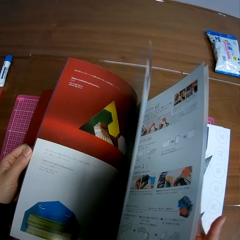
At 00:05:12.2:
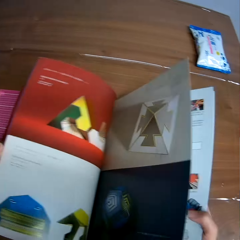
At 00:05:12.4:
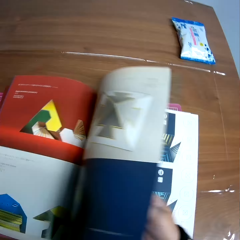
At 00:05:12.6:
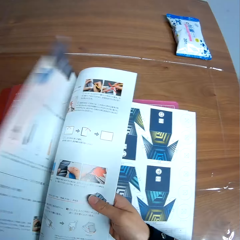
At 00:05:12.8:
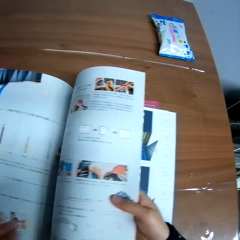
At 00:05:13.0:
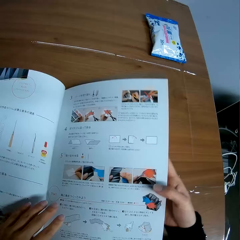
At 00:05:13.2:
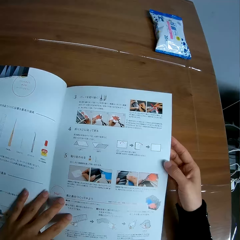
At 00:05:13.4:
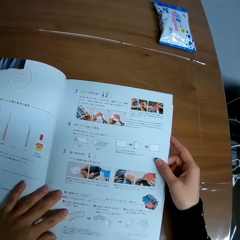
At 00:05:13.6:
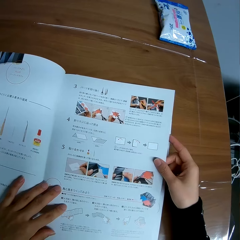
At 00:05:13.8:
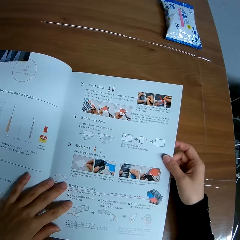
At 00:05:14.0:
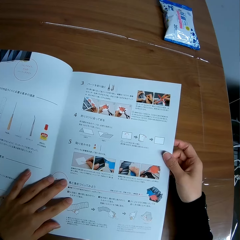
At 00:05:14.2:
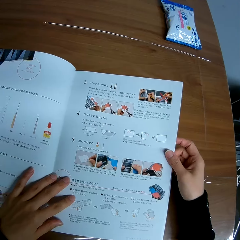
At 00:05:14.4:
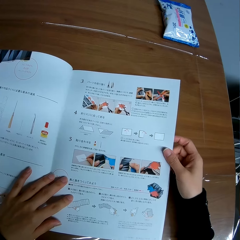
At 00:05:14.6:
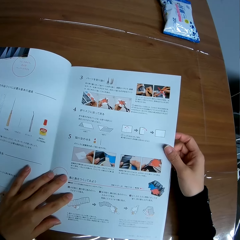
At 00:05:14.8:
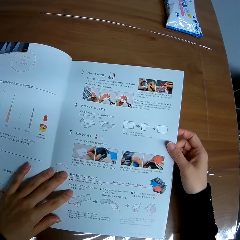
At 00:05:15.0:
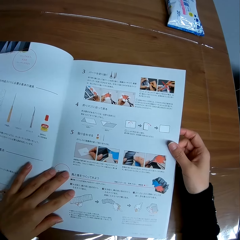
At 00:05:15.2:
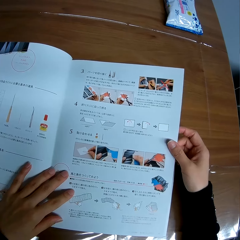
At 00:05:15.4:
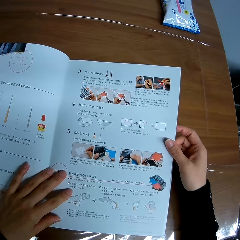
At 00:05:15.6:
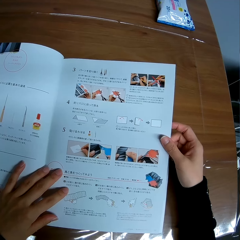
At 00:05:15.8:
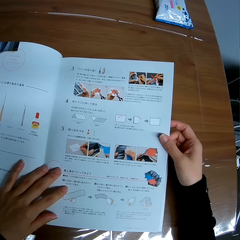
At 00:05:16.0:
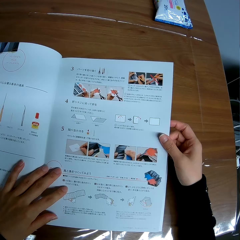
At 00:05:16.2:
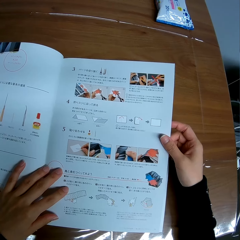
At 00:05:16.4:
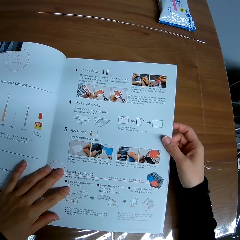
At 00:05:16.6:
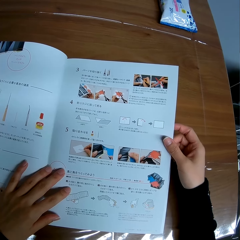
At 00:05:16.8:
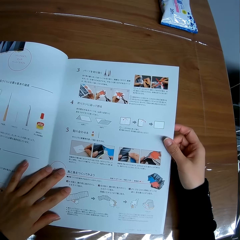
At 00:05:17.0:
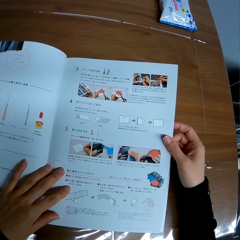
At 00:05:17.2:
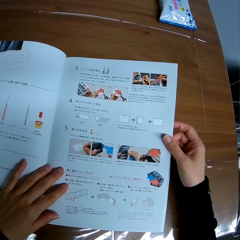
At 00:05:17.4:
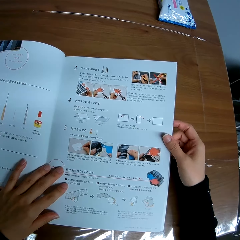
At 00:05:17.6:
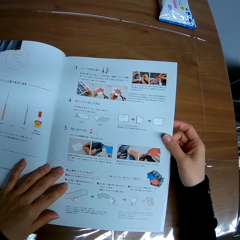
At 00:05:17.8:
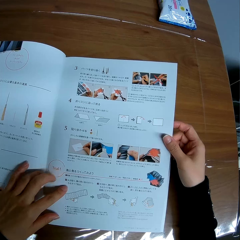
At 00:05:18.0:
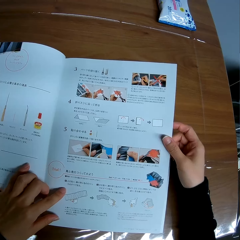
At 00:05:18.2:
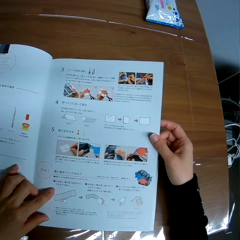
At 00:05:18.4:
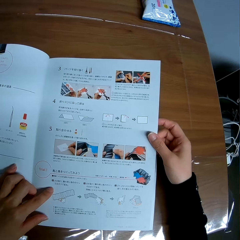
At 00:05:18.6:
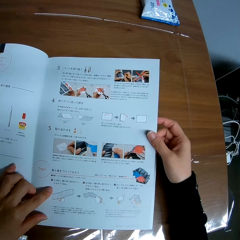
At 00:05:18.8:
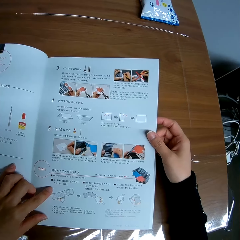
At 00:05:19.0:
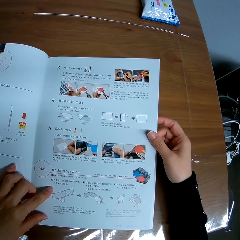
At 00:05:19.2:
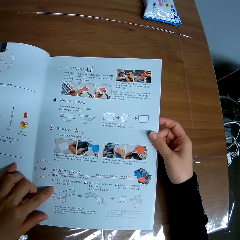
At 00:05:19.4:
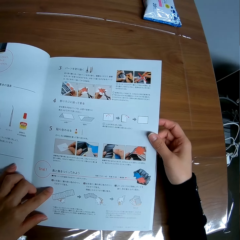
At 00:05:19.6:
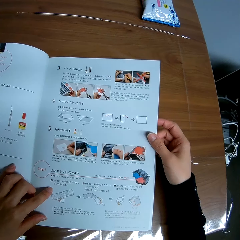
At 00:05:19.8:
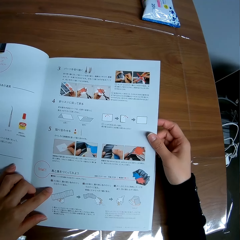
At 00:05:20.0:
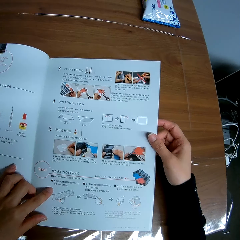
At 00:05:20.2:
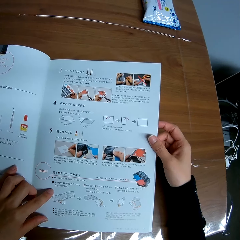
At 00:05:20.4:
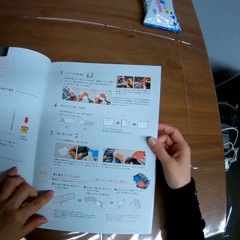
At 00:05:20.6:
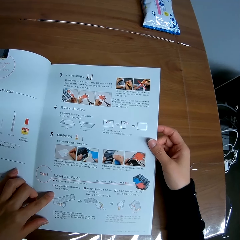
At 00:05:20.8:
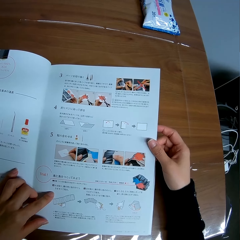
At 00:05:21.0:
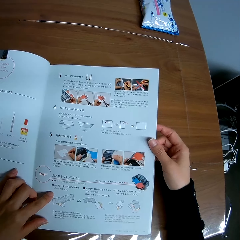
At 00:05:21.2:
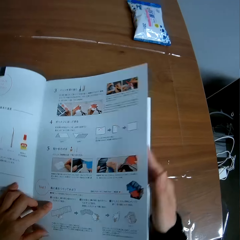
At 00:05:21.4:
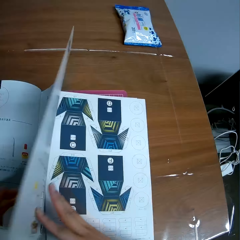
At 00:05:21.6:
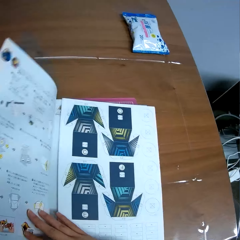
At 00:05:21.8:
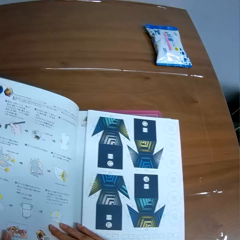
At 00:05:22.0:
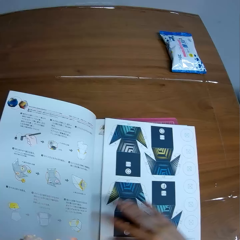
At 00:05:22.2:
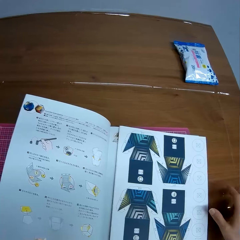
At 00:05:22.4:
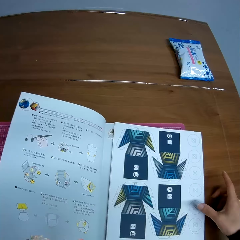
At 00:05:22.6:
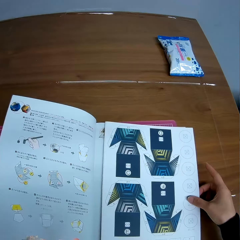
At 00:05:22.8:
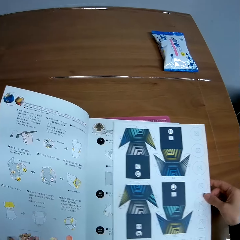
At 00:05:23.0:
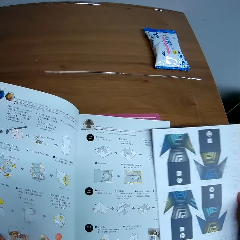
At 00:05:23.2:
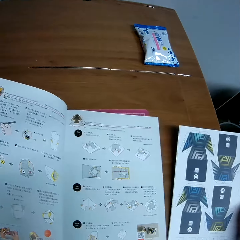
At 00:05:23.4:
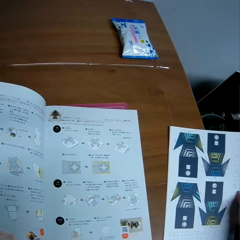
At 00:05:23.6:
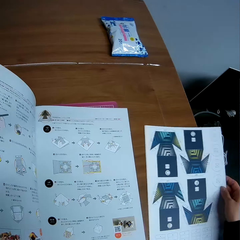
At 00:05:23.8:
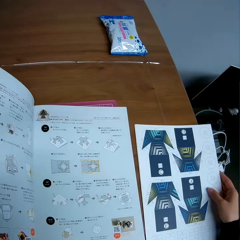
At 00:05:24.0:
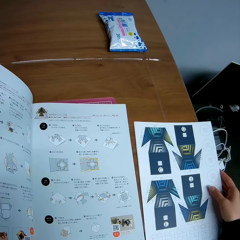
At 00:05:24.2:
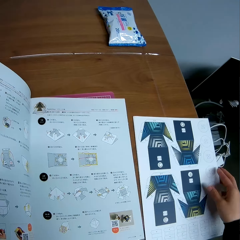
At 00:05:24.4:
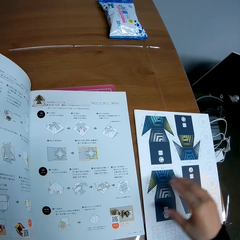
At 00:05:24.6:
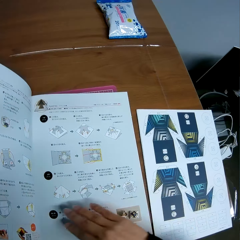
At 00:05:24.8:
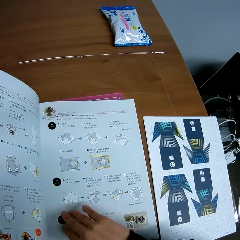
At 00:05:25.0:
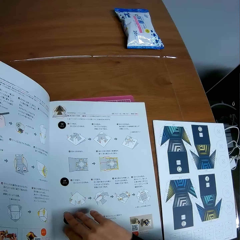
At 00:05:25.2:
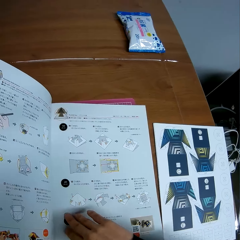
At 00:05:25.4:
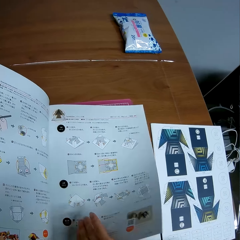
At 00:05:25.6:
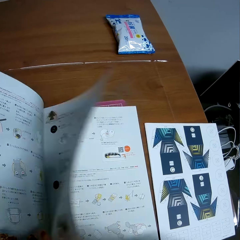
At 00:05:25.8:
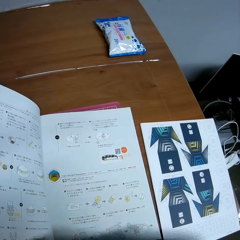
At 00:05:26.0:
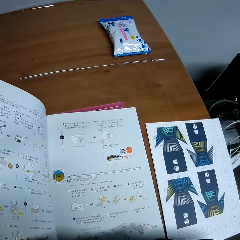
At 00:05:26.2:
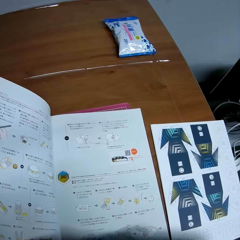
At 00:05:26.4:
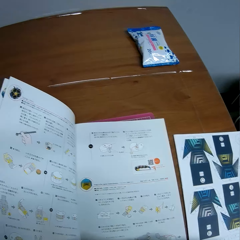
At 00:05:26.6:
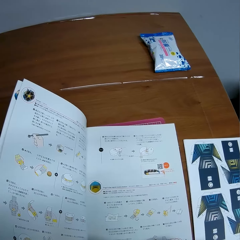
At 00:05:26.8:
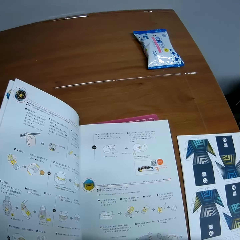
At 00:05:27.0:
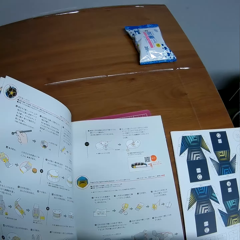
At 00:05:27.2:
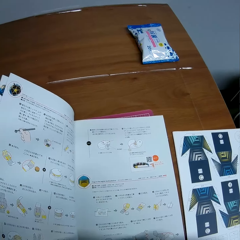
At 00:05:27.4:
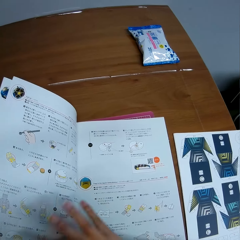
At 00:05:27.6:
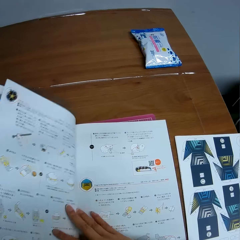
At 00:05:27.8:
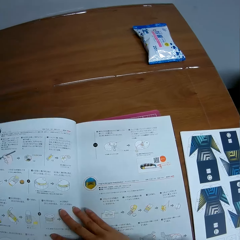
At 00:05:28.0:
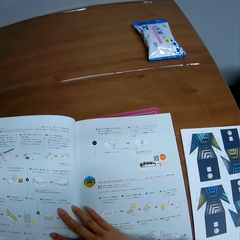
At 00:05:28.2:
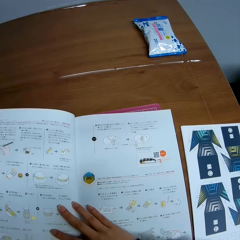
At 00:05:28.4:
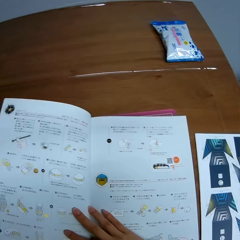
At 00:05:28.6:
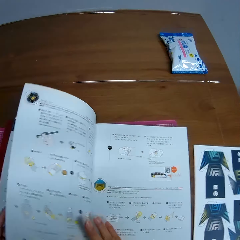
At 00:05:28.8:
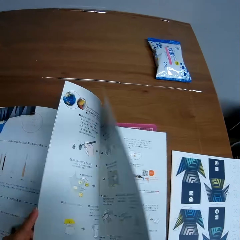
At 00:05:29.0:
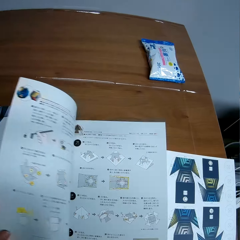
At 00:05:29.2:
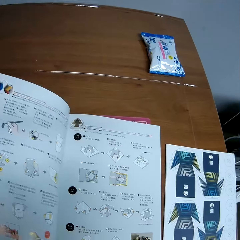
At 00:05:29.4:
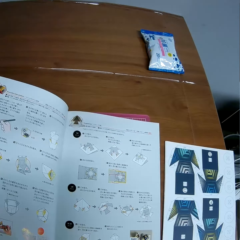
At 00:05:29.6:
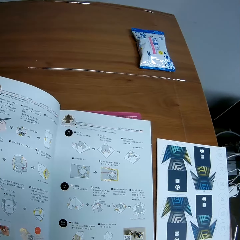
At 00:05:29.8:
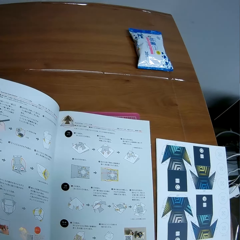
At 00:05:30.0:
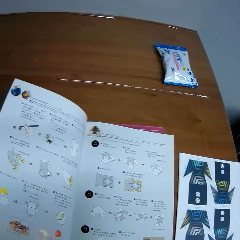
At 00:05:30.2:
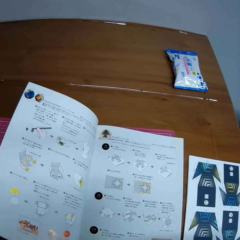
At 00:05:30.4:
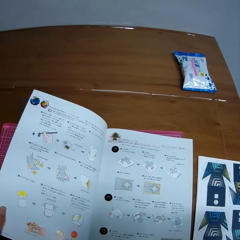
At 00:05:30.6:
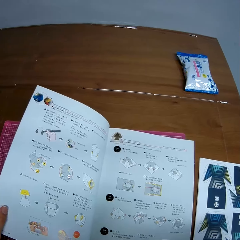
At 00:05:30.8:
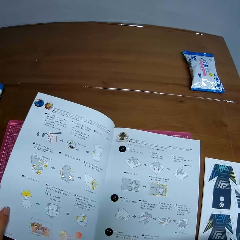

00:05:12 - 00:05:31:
The camera wearer reads the book. They flip to the next page of the book. They remove some detached pages from the book to the table. They flip to the next page of the book. They flip to the previous page of the book.

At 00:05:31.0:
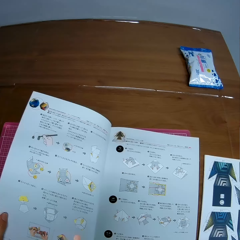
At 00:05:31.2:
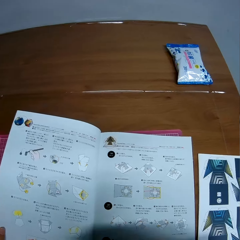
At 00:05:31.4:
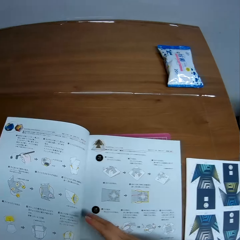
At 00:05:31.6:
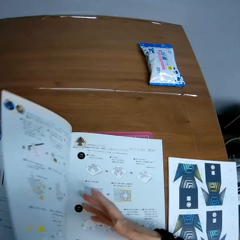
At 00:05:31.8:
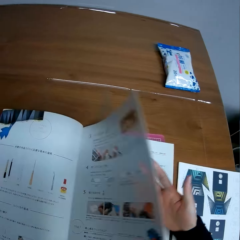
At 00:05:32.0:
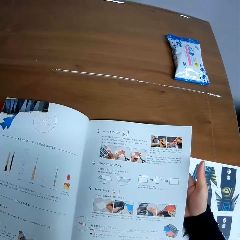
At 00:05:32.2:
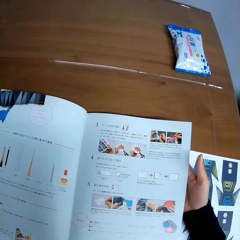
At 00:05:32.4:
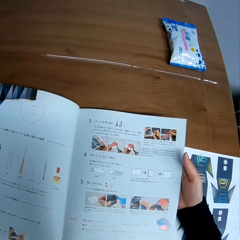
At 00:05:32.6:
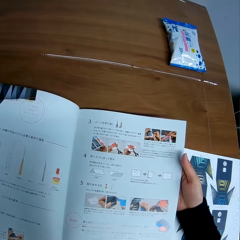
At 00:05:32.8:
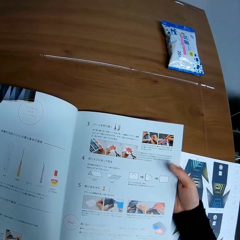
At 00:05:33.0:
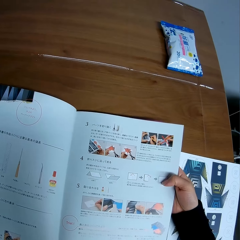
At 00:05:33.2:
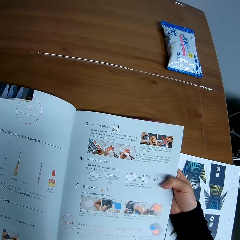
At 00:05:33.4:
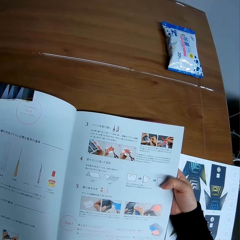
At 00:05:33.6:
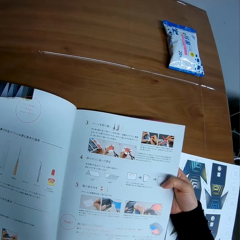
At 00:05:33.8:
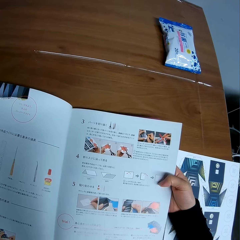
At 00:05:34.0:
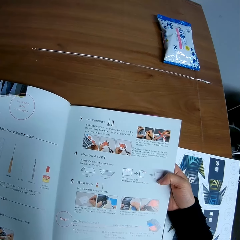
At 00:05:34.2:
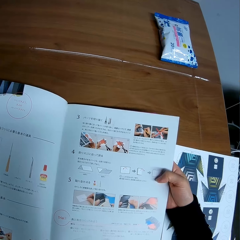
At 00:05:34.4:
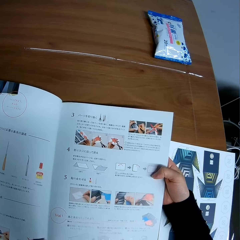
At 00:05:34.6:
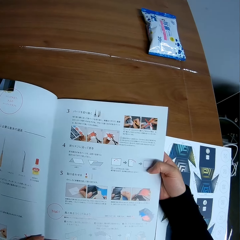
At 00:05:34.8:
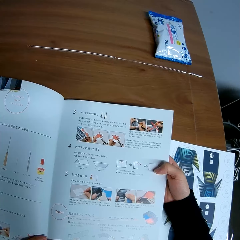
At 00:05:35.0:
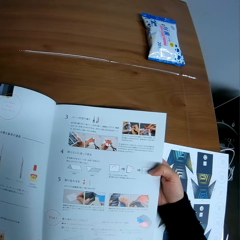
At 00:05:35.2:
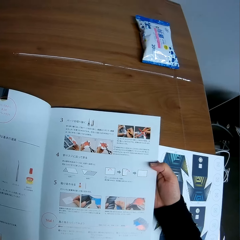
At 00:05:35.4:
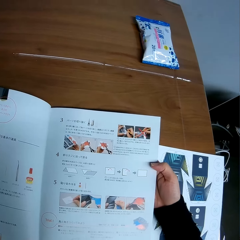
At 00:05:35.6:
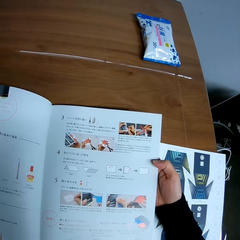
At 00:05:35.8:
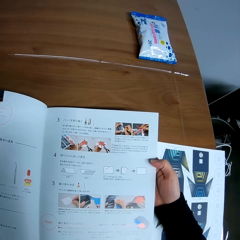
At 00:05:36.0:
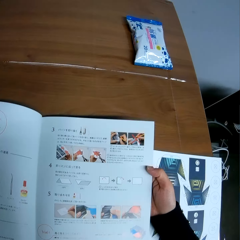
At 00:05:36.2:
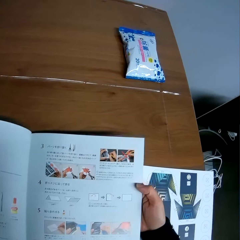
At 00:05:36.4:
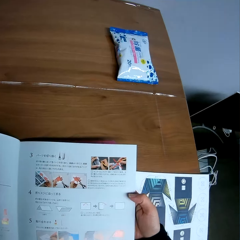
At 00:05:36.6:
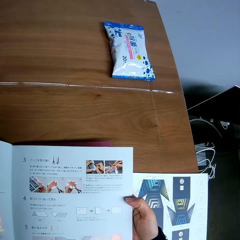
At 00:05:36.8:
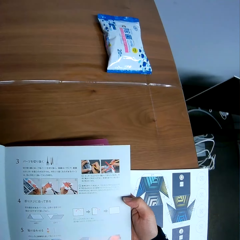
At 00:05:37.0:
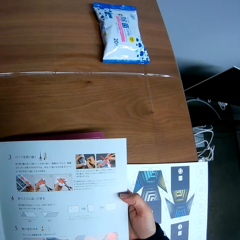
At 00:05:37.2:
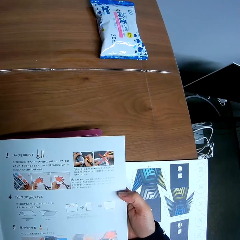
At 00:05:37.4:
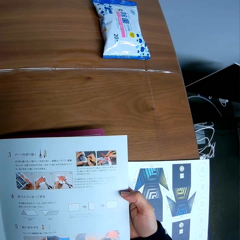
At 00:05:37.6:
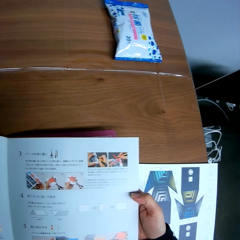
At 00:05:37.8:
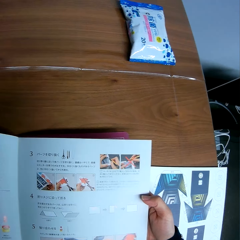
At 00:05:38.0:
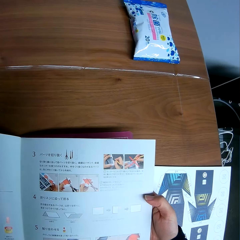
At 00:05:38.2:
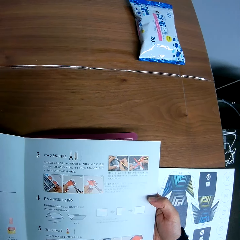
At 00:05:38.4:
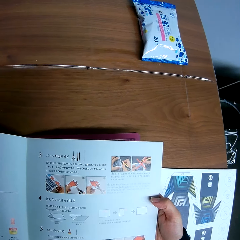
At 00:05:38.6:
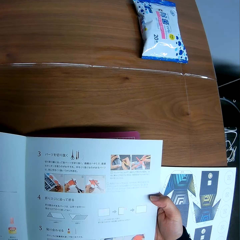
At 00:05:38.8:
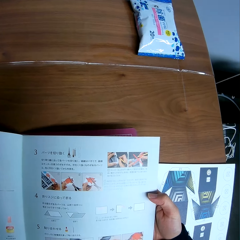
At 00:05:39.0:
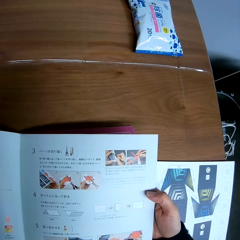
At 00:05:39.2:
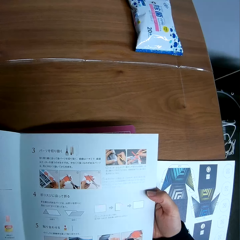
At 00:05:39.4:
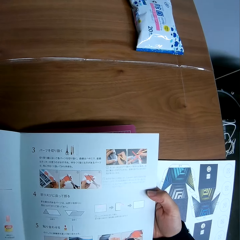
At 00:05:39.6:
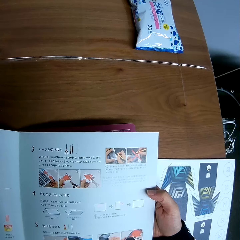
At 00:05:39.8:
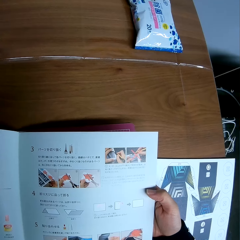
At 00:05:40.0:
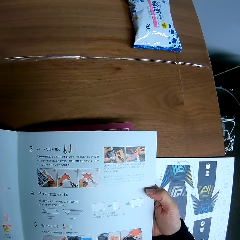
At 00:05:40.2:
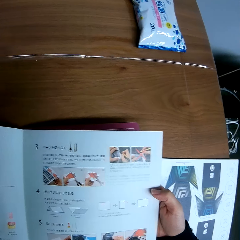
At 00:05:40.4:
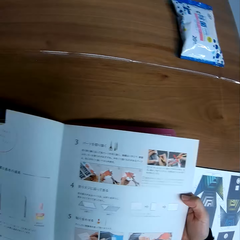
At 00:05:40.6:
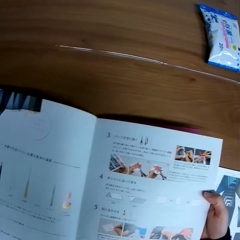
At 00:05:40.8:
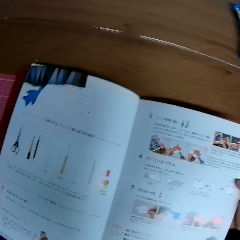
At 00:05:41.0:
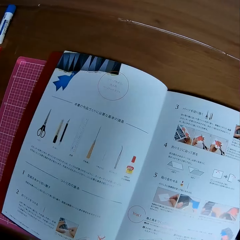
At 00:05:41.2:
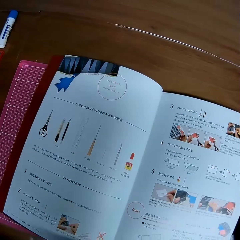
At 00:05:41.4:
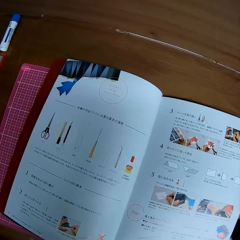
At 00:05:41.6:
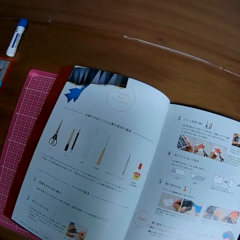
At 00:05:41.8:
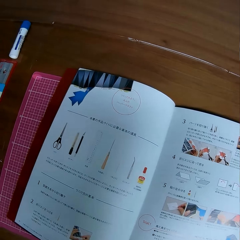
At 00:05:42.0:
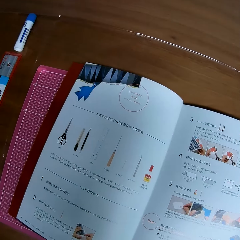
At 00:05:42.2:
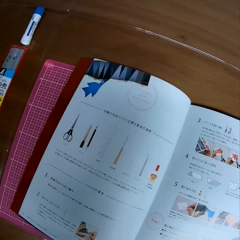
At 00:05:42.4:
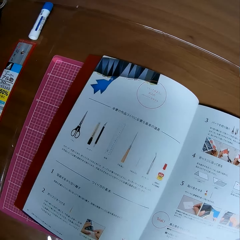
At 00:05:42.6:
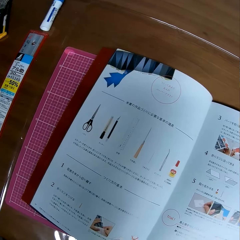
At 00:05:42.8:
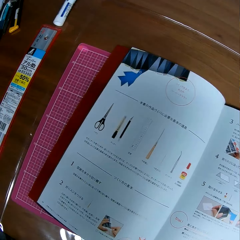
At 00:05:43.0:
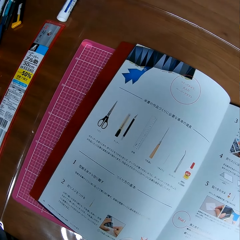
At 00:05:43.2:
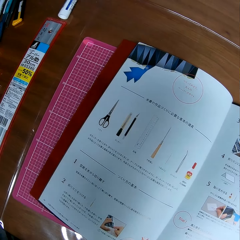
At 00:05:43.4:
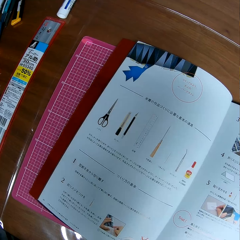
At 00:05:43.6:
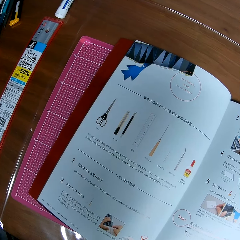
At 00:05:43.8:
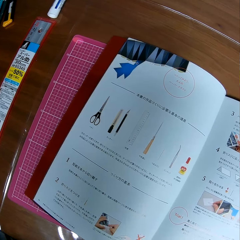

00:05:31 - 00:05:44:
The camera wearer flips to the previous page of the book. They read the book.
